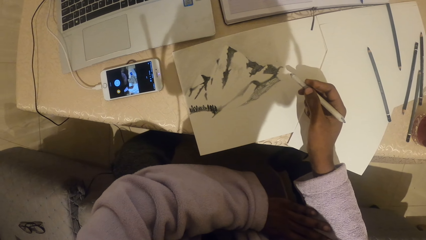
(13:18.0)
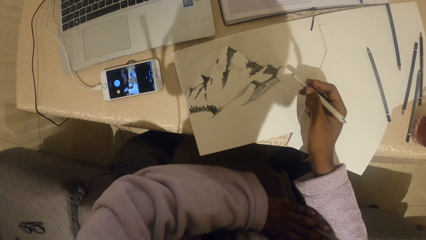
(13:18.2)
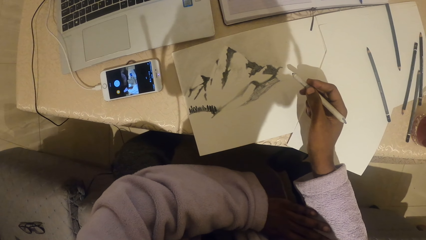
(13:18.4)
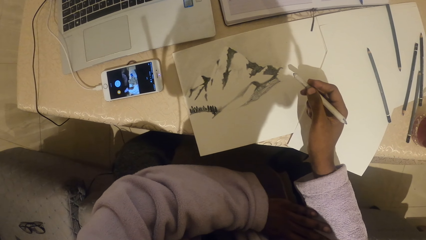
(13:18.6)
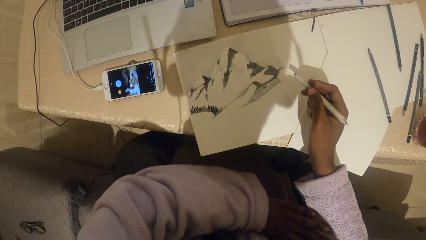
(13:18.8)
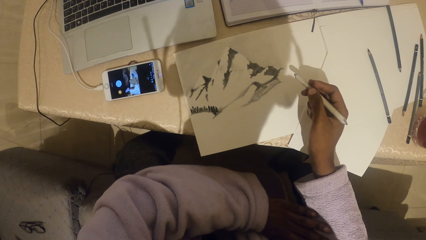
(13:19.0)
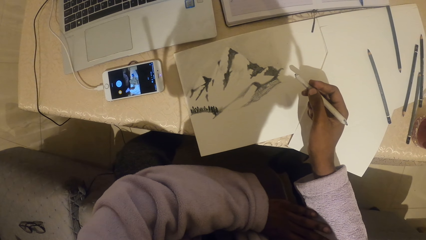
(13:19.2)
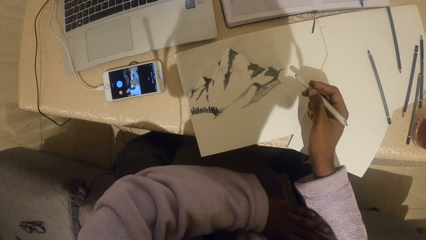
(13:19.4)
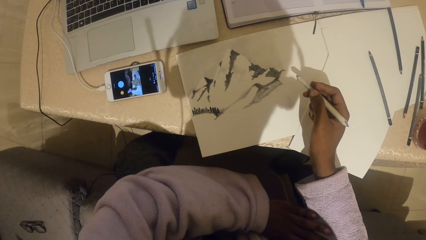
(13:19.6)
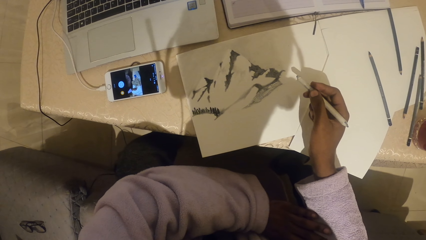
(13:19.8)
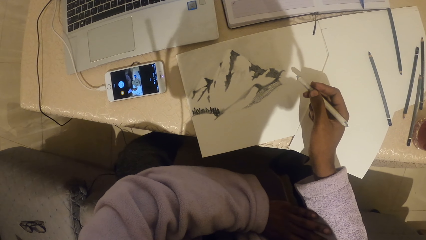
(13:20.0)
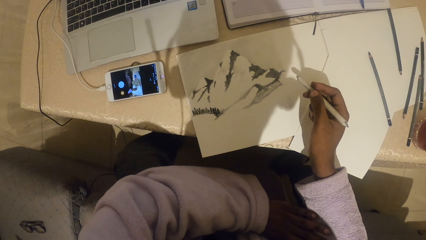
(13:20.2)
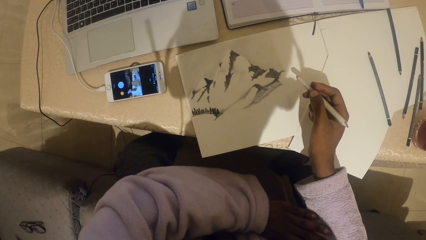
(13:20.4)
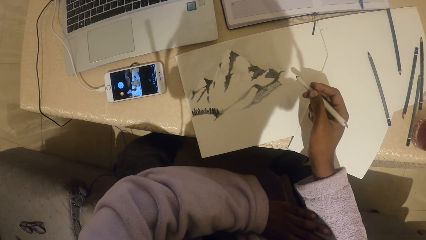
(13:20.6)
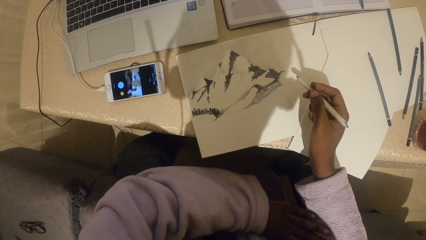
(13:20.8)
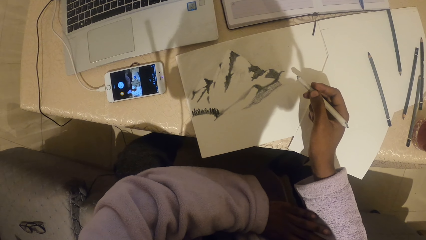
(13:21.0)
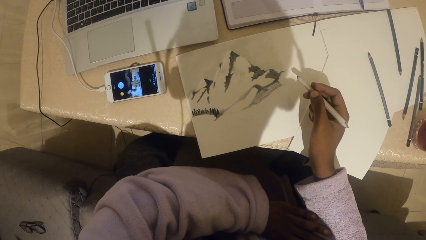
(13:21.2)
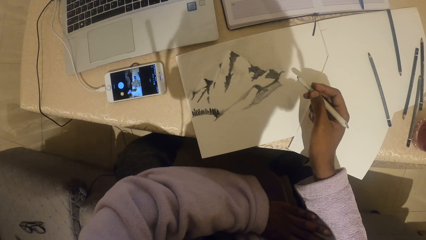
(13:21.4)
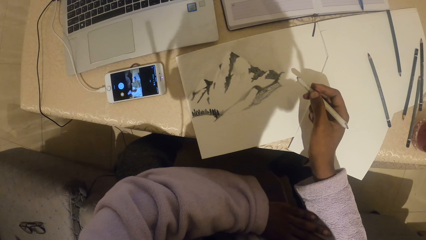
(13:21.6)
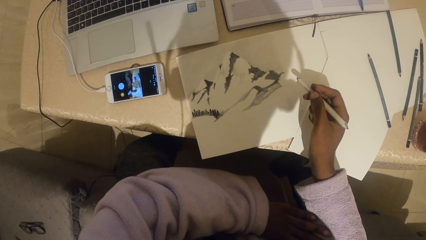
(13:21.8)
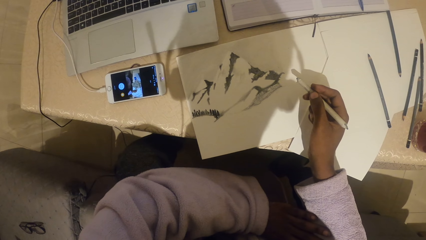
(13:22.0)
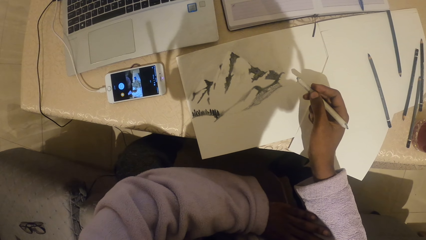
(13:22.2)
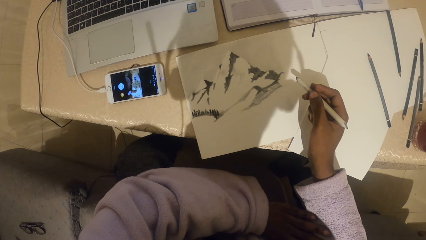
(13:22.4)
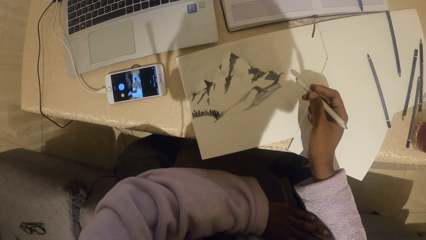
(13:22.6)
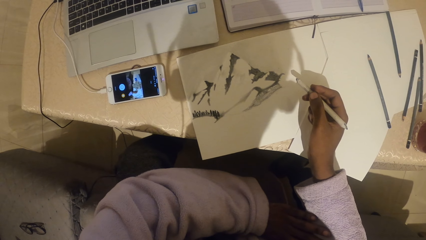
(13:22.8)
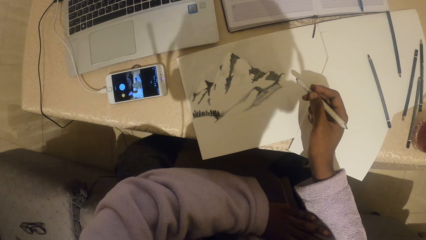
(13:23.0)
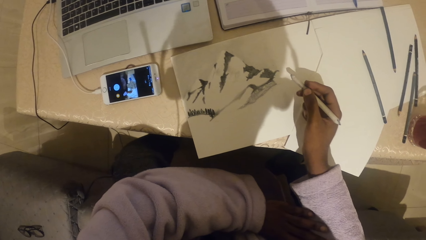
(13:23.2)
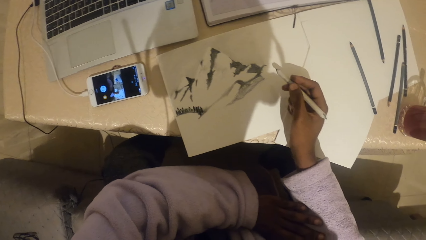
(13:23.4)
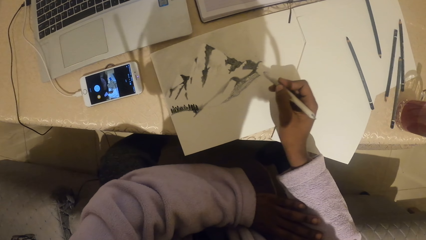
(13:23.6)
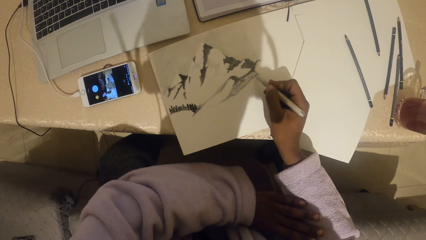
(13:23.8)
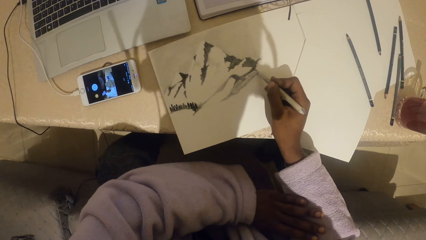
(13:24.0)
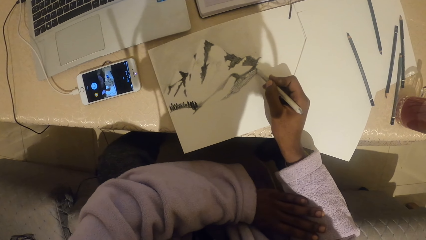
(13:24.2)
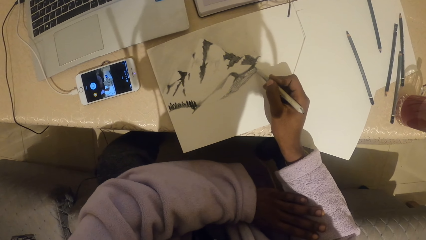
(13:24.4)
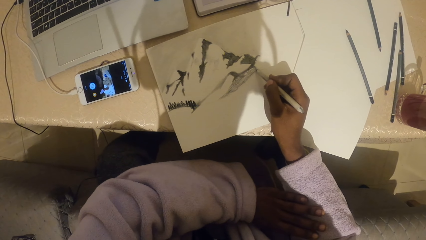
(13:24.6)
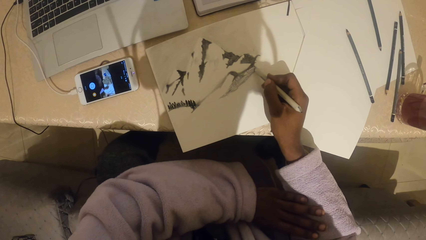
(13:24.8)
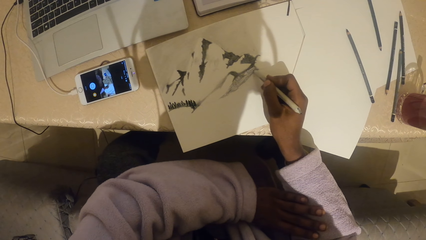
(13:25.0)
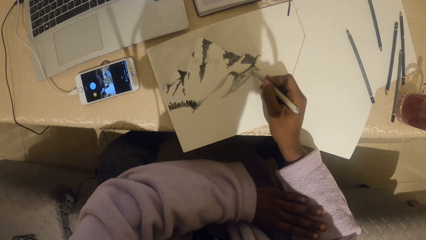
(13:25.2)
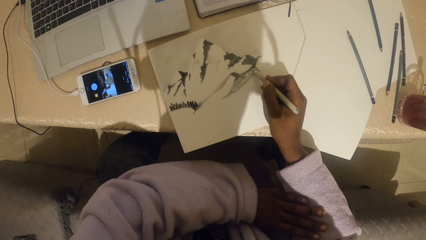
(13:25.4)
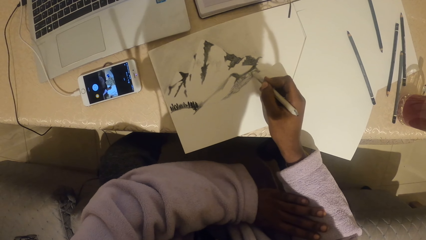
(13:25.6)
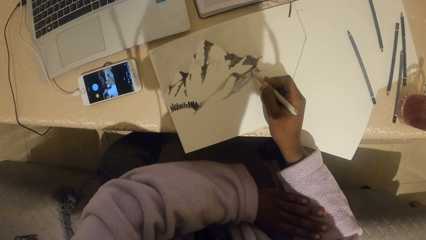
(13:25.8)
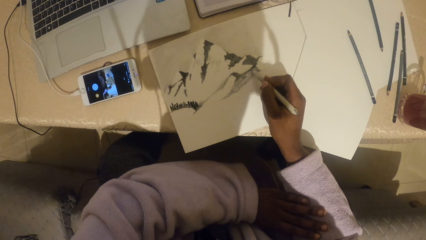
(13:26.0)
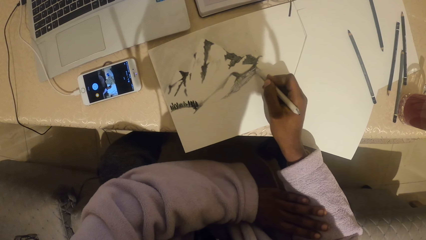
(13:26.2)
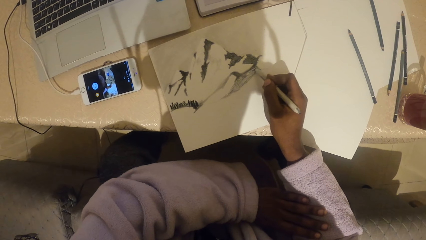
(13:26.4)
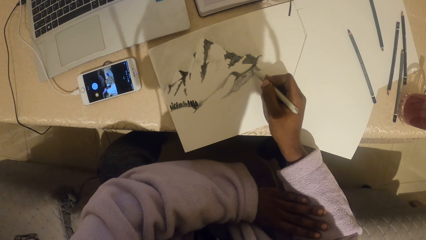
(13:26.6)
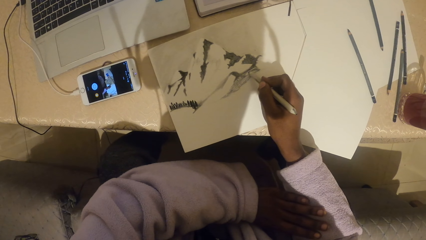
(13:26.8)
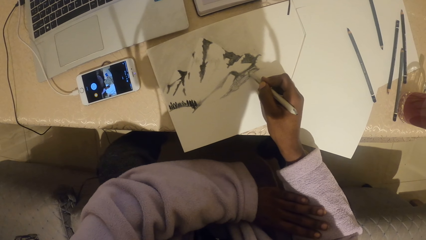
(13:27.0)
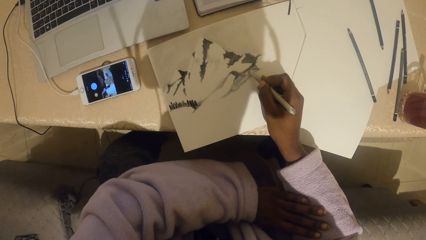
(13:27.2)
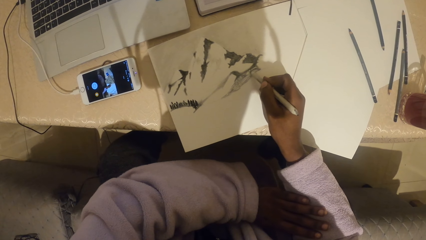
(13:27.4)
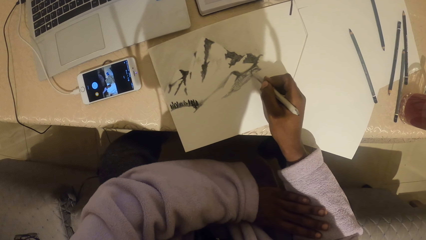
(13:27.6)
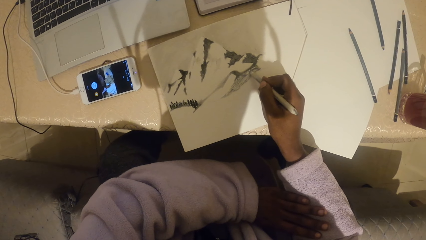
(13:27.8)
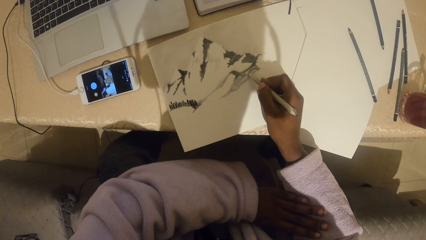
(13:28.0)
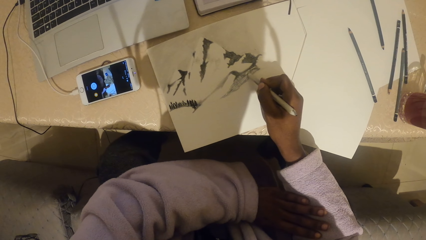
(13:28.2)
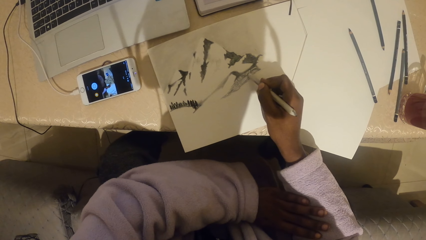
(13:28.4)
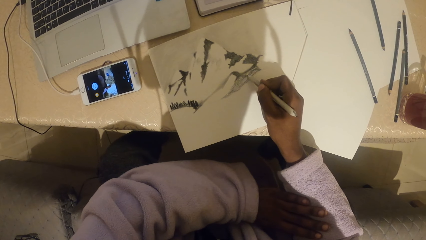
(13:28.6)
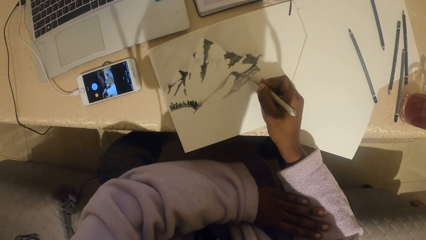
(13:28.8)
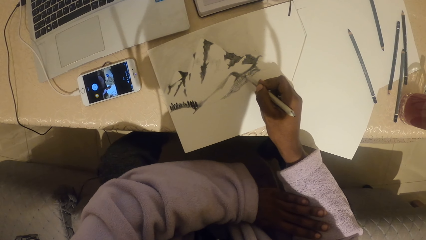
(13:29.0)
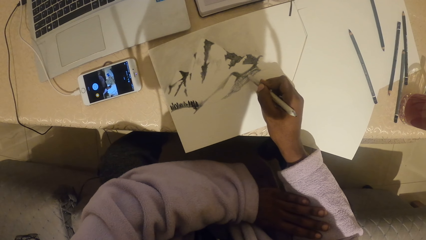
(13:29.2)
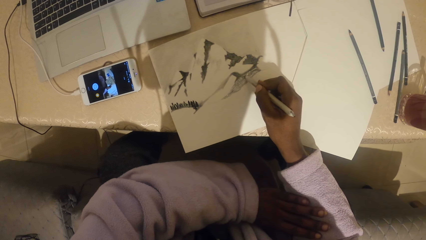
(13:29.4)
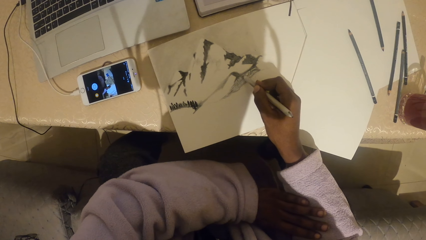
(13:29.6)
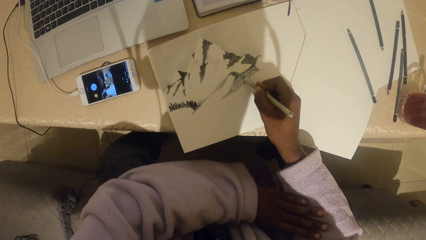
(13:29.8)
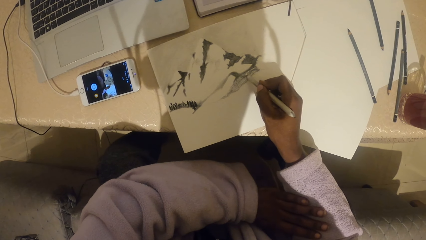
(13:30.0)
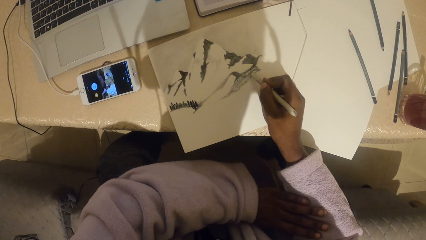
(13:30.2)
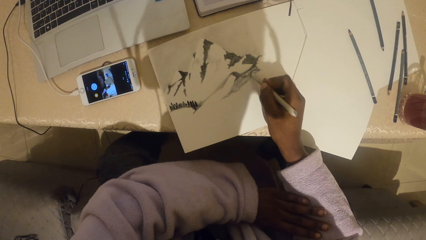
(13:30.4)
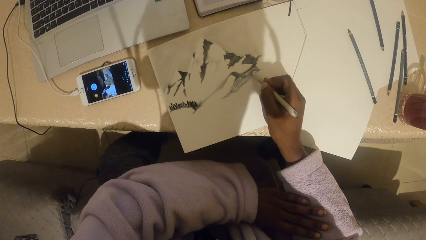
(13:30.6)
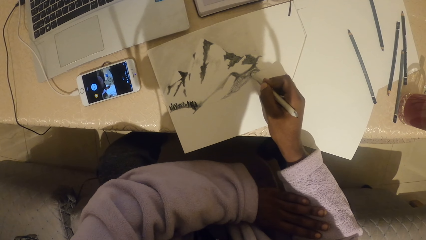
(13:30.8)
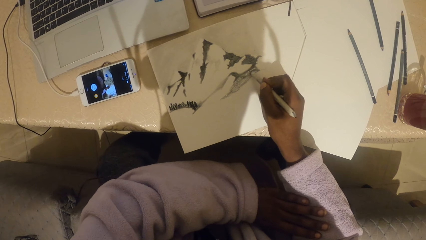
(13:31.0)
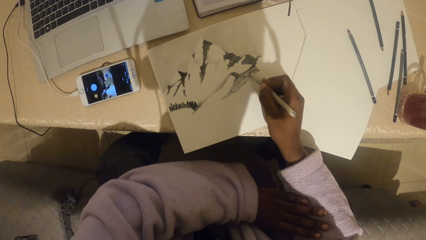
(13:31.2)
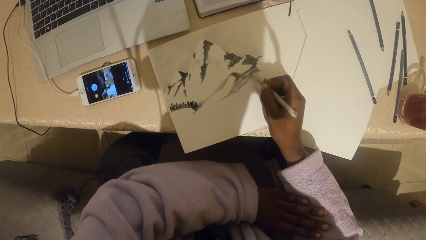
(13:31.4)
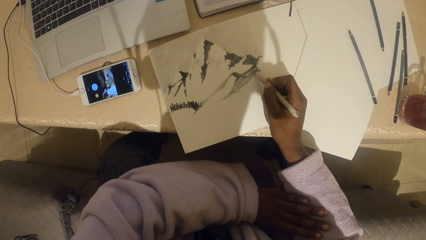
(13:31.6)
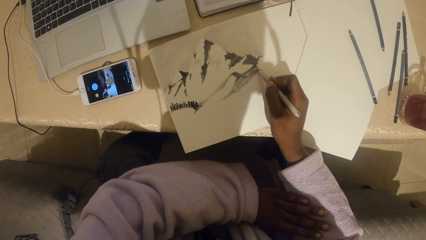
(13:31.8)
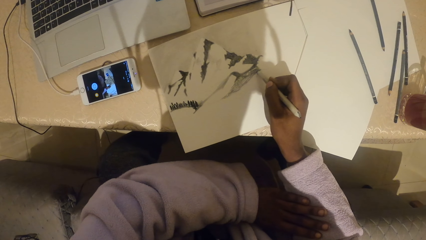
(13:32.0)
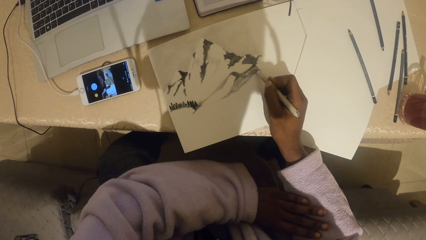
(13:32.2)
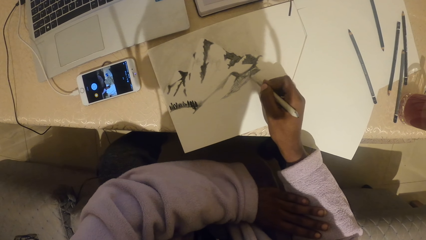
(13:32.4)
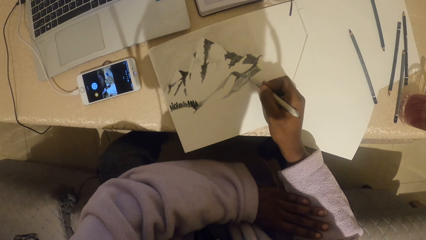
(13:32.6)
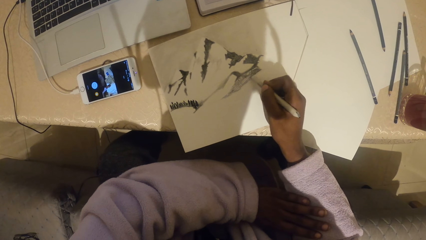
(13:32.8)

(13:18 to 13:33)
The camera wearer holds the pencil. They look at the drawing and draw a drawing with the pencil.
